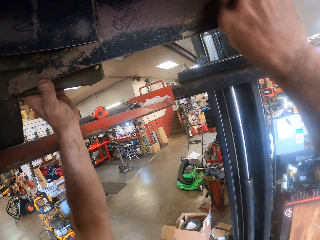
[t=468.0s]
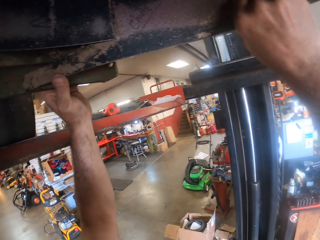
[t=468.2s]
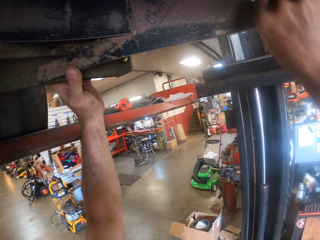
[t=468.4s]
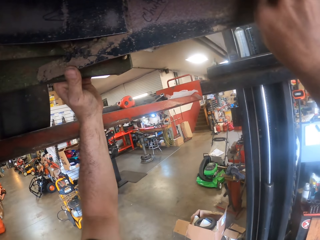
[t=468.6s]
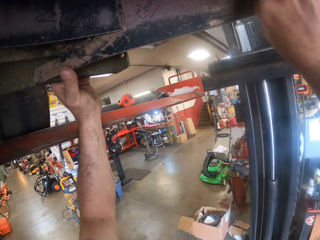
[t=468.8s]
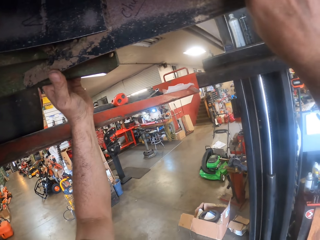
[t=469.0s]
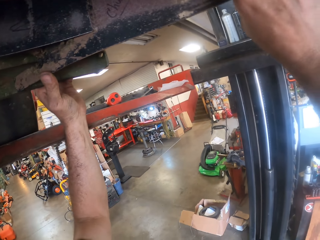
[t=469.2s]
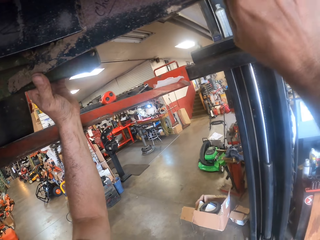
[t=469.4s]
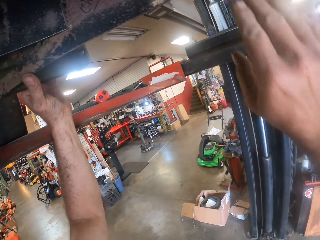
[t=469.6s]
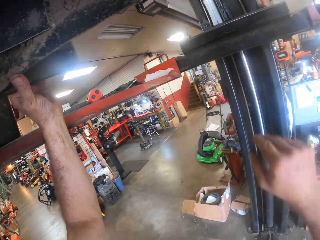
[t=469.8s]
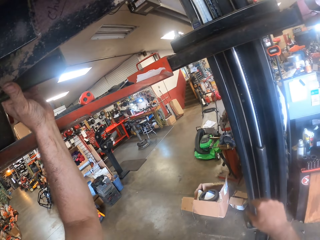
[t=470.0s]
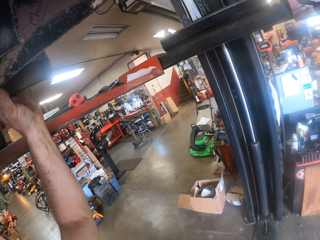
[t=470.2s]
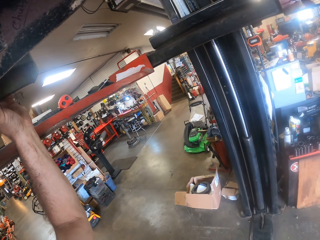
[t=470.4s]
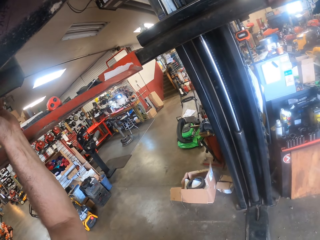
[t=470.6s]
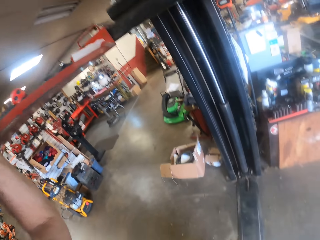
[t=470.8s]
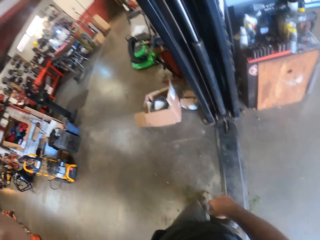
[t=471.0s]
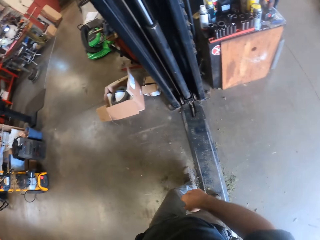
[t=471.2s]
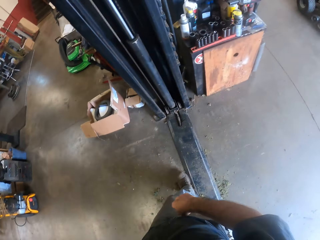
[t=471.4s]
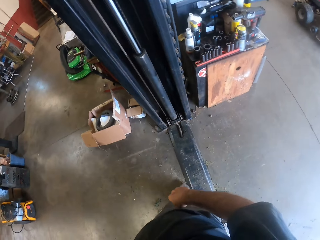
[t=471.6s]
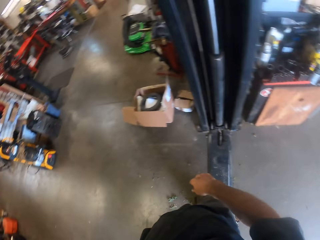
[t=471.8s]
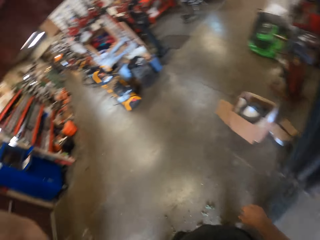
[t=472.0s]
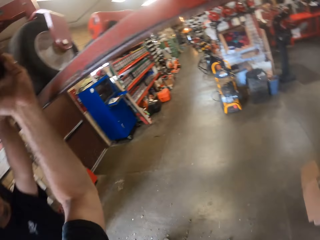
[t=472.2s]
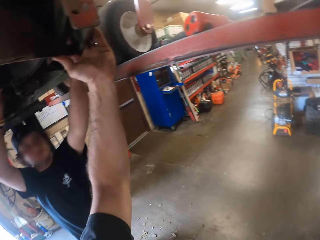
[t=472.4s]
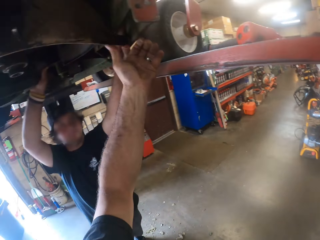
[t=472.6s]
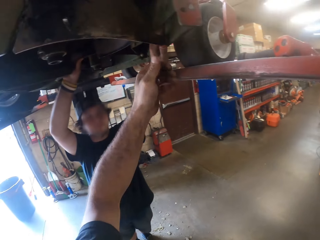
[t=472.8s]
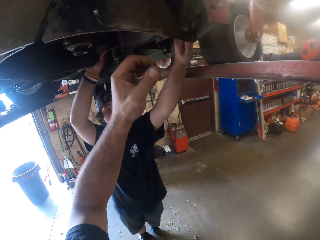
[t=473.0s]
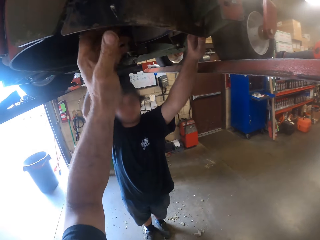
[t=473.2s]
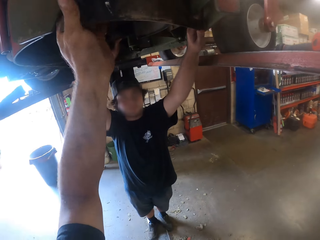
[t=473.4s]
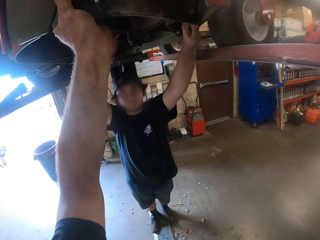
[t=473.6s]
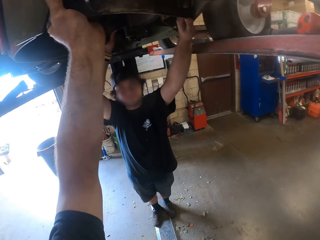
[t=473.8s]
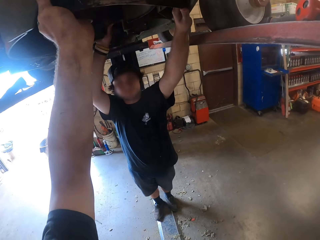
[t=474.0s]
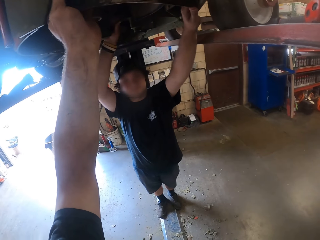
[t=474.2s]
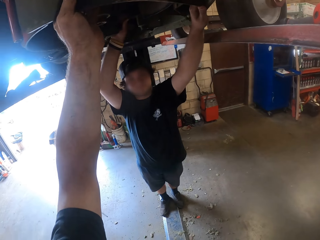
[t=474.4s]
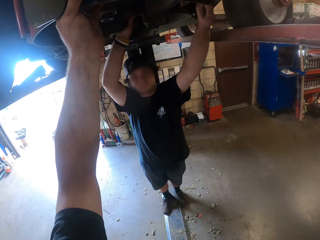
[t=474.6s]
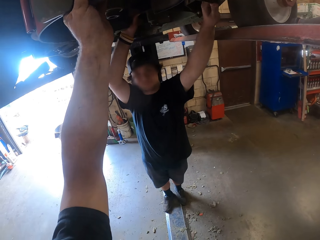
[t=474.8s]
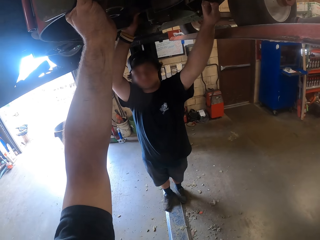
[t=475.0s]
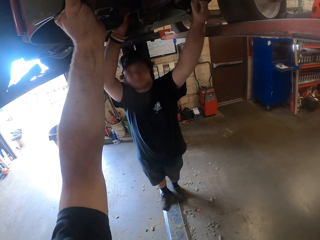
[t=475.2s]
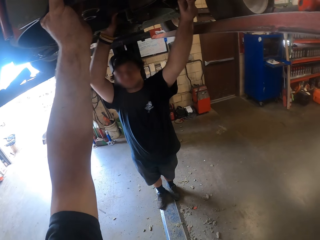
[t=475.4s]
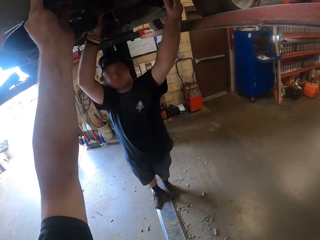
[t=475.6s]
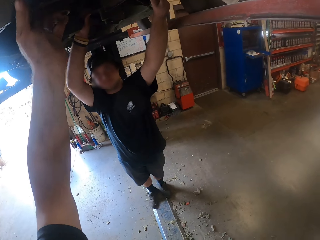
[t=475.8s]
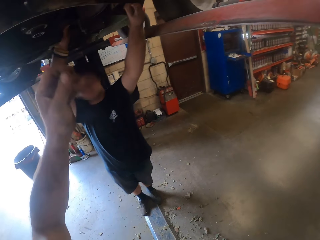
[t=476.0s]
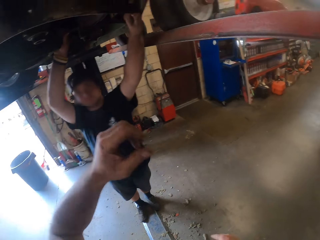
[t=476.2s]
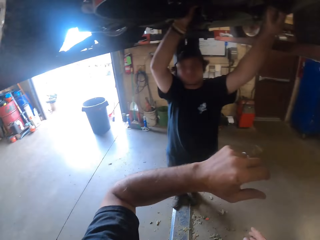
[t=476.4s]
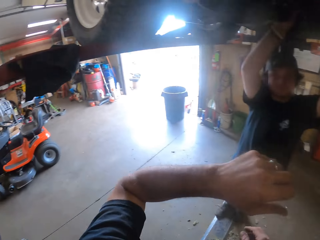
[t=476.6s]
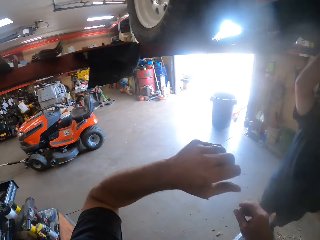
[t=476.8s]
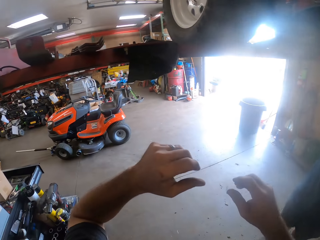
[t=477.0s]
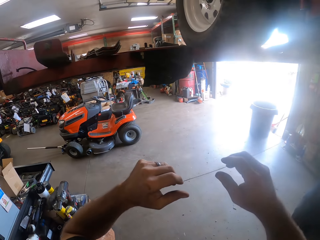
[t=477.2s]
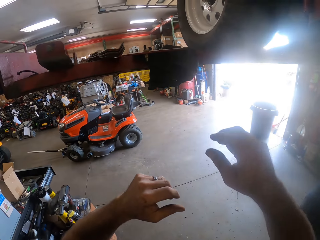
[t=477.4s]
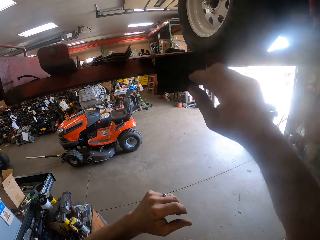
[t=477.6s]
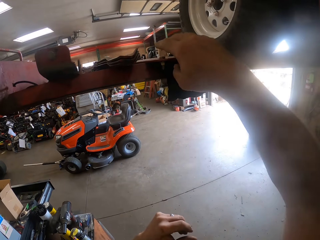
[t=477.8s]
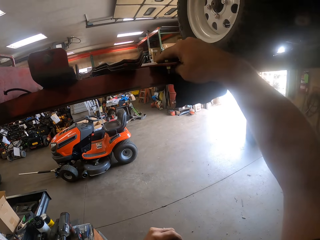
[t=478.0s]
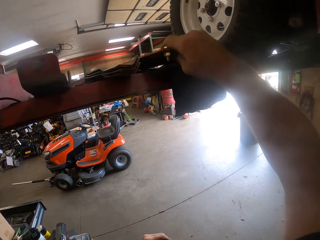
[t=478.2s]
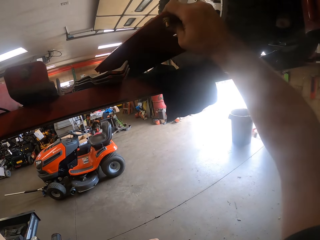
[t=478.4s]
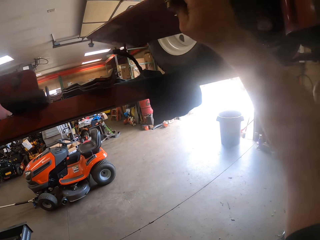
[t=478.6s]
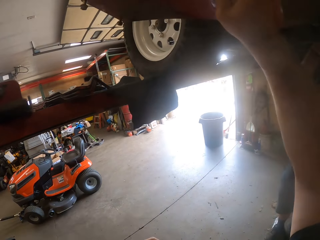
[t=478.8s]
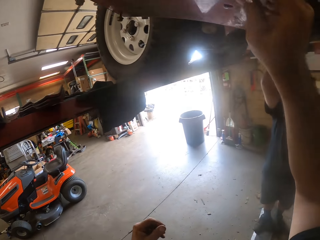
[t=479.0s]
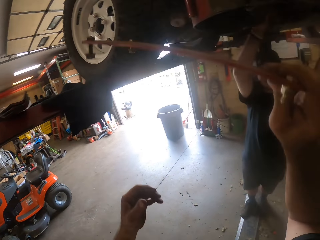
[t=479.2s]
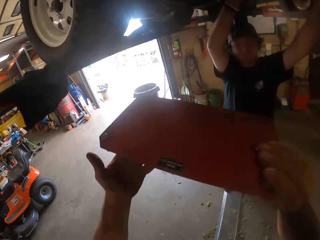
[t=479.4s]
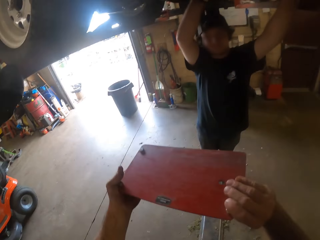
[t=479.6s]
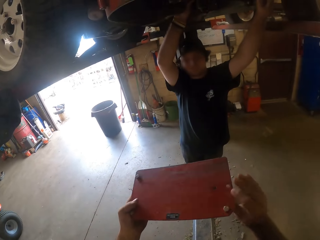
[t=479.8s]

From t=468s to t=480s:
The camera wearer removes his right hand from the part underneath the lawn mower. A man holds the bottom of the vehicle. The camera wearer removes his left hand from the part underneath the lawn mower. He picks up another part of the lawn mower from the rail of the car lifter with his right hand.

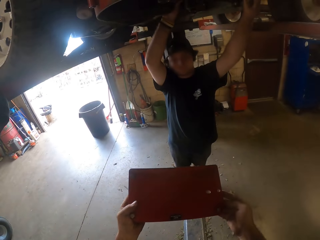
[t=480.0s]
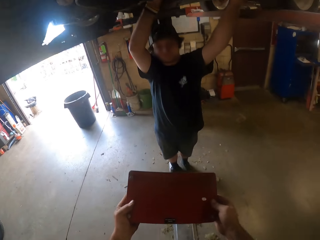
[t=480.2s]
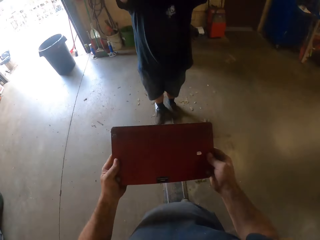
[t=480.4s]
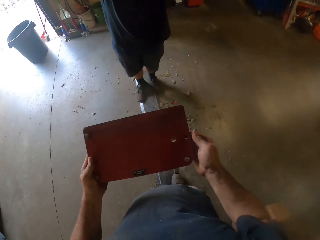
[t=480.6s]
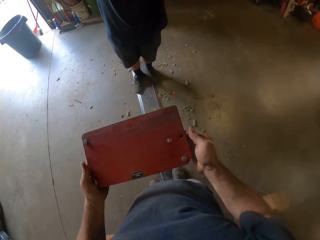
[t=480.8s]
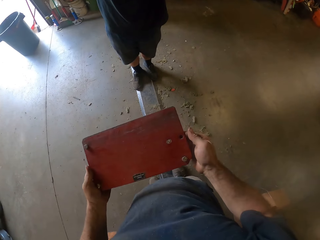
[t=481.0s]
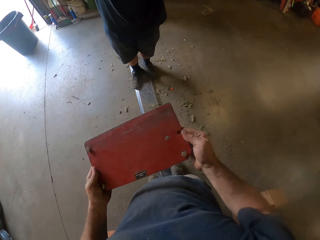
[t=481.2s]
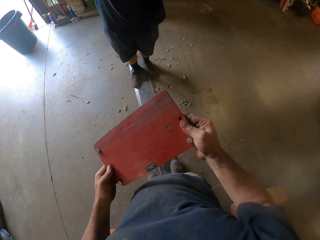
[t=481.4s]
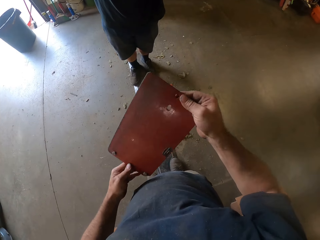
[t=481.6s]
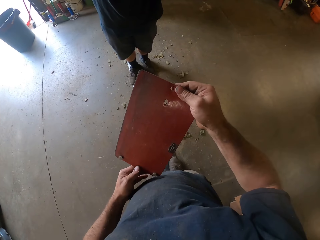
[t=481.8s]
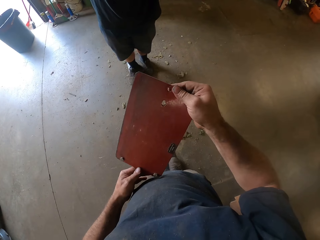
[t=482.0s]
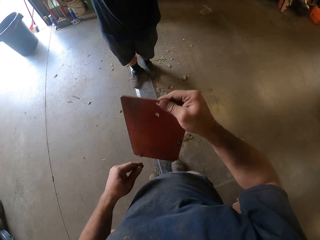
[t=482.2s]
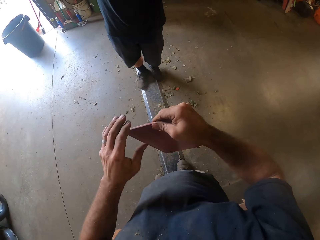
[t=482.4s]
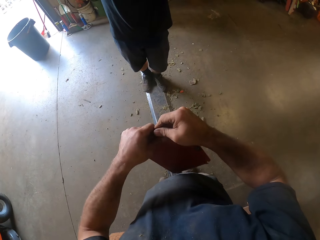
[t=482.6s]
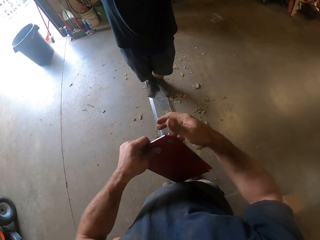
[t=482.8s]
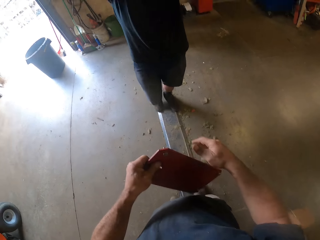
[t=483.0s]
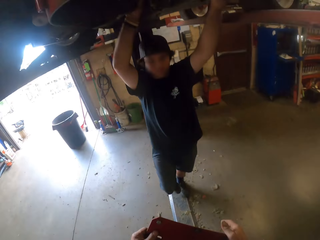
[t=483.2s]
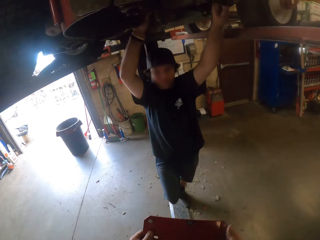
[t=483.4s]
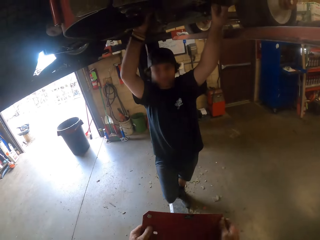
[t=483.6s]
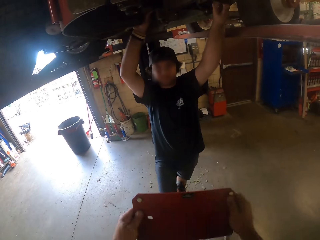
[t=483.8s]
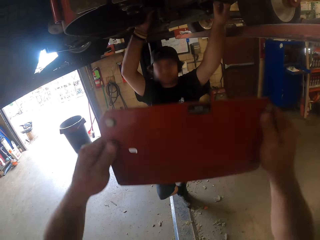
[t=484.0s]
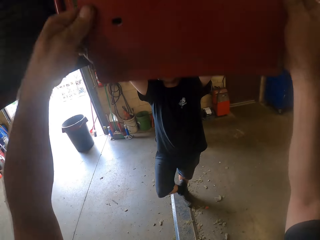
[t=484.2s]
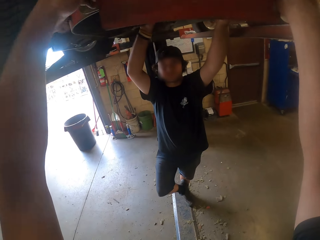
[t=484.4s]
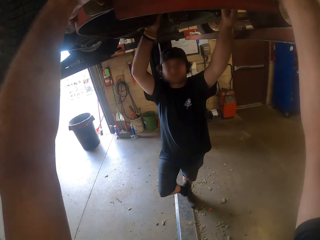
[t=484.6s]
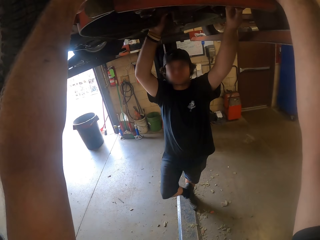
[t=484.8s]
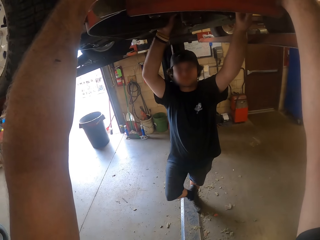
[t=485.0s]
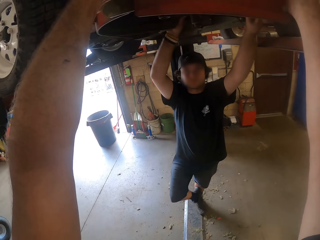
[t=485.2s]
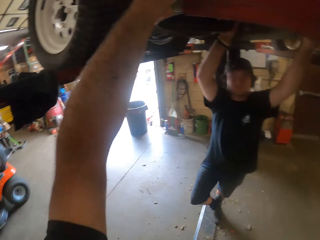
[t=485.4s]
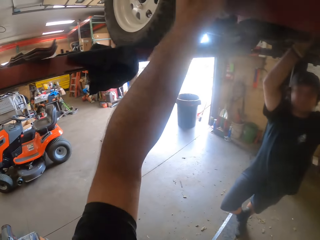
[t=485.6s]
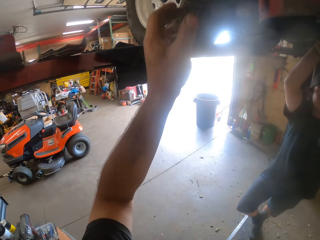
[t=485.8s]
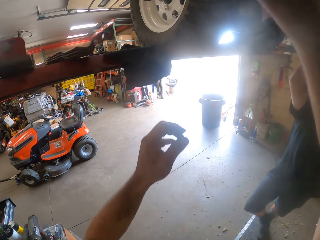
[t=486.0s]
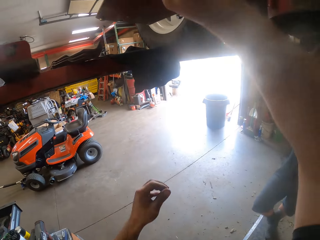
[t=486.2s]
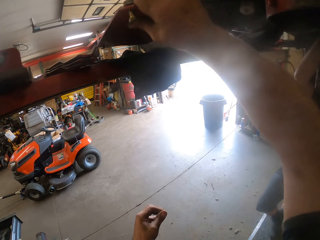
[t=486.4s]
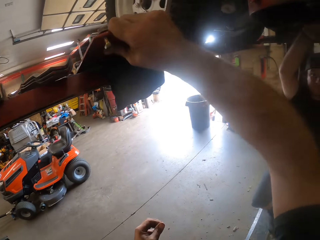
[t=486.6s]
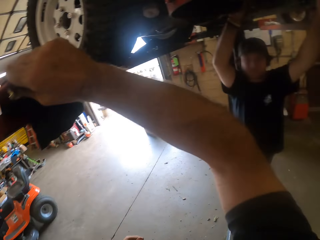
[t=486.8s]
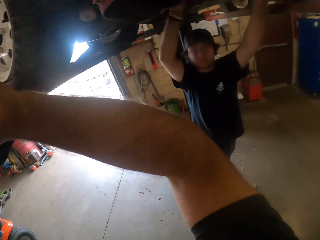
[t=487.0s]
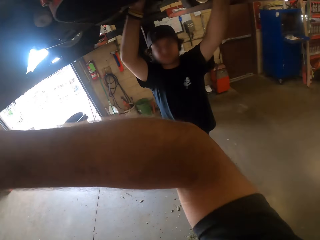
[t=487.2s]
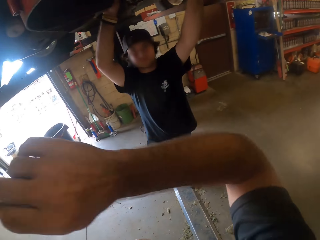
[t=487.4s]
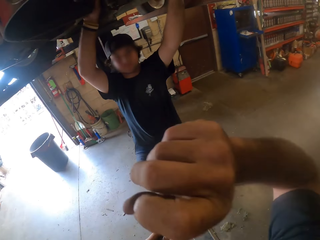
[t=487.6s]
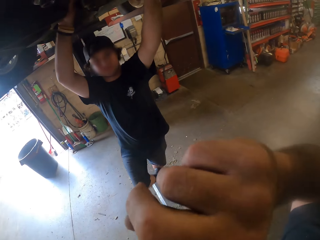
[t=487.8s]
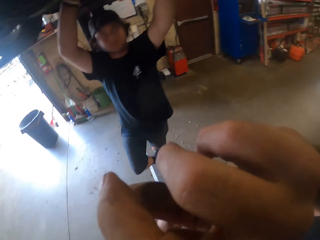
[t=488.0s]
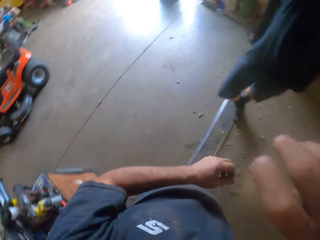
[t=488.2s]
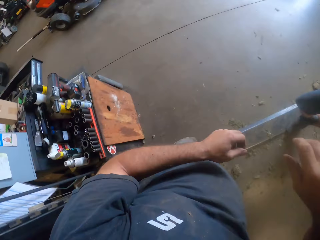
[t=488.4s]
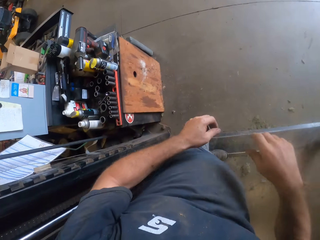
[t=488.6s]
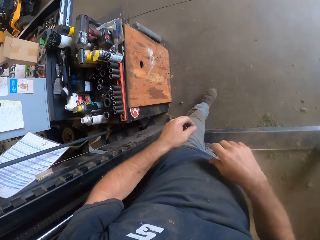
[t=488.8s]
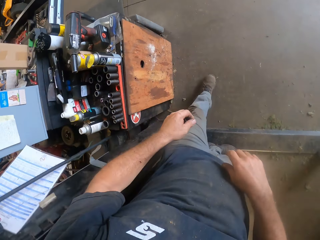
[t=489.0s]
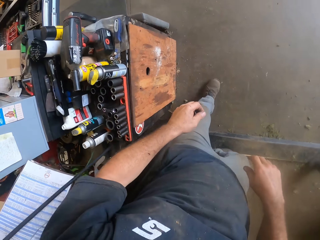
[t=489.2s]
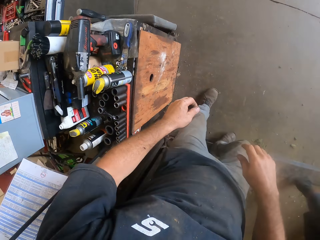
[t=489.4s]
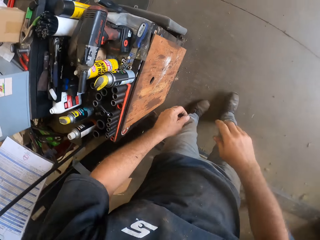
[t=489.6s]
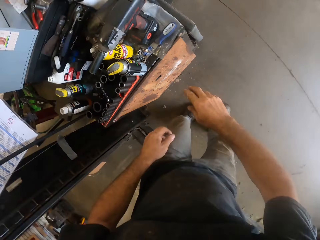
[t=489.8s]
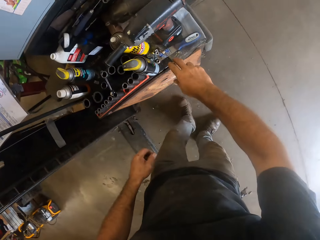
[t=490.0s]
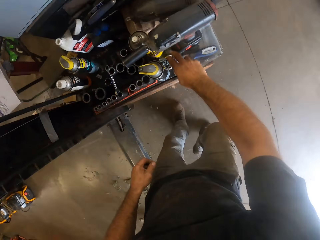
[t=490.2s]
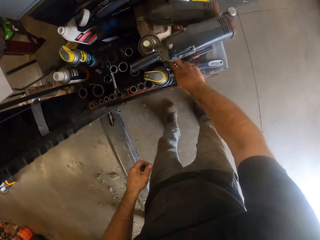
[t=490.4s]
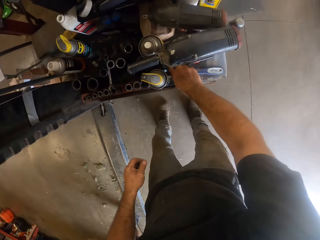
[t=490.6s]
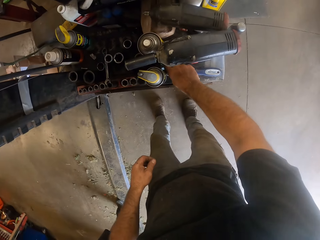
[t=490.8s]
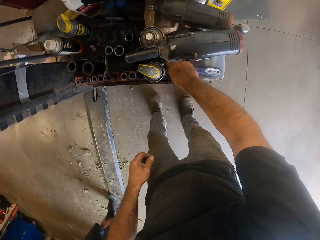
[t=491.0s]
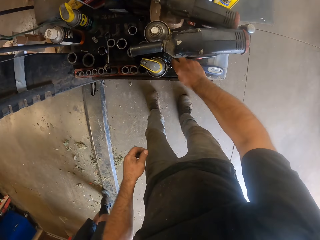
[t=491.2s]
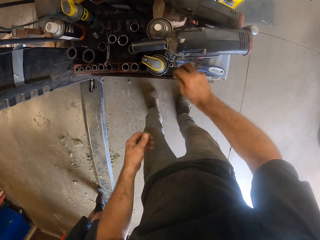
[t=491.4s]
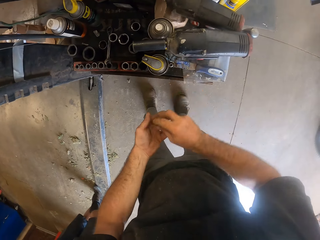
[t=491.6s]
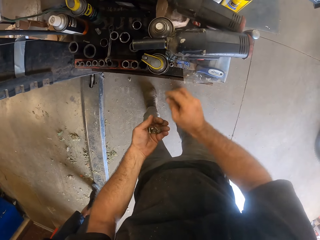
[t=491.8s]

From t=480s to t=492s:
The camera wearer holds the other part with both hands. He rotates the other part with both hands. He holds the bottom of the vehicle. He fixes the other part underneath the lawn mower with both hands. He removes the other part from underneath the lawn mower with his left hand. He drops the other part on the rail of the car lifter with his right hand. He touches his face with his right hand. He wipes the face. He walks in the garage. He picks up bolts and nuts from the table with his right hand.
